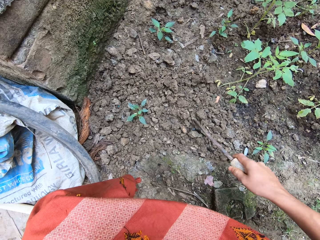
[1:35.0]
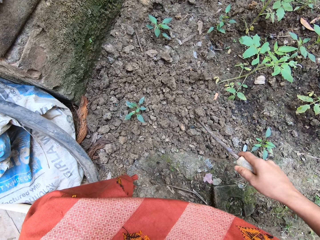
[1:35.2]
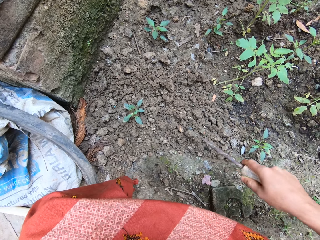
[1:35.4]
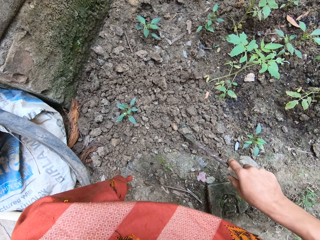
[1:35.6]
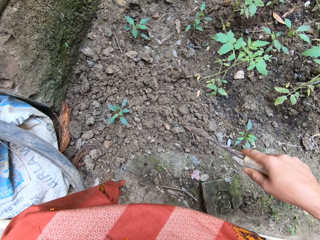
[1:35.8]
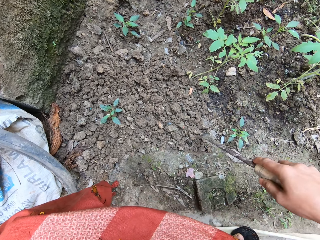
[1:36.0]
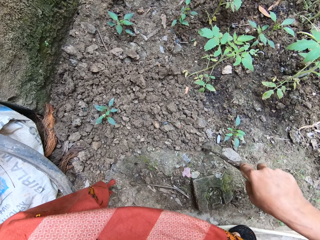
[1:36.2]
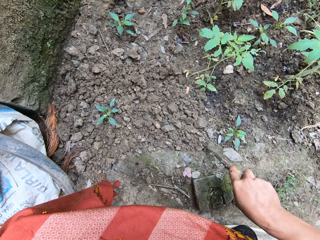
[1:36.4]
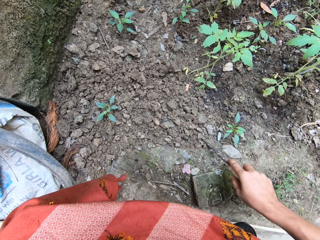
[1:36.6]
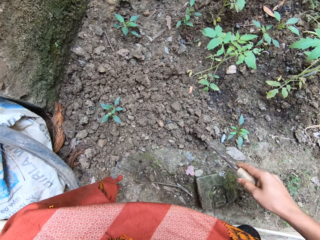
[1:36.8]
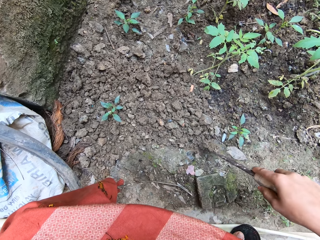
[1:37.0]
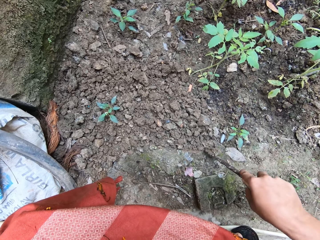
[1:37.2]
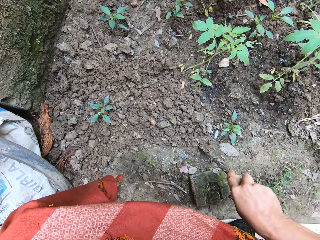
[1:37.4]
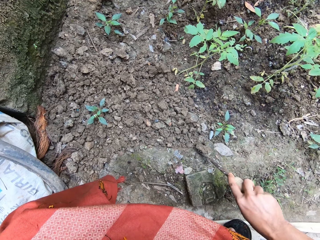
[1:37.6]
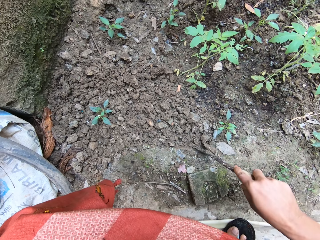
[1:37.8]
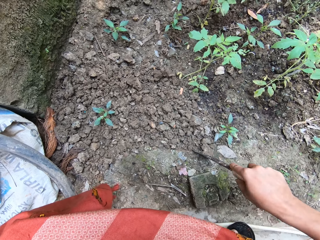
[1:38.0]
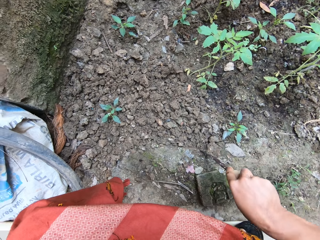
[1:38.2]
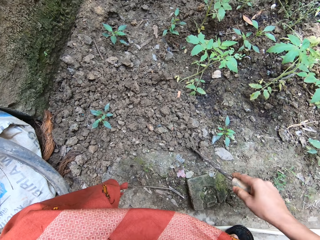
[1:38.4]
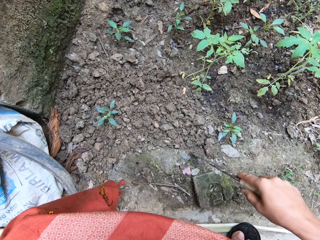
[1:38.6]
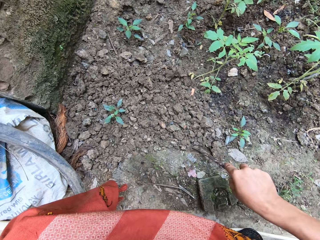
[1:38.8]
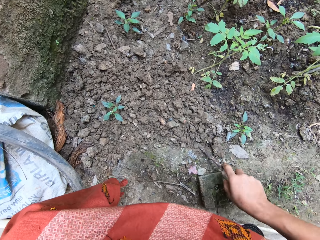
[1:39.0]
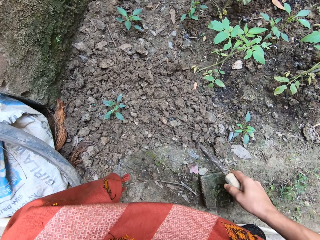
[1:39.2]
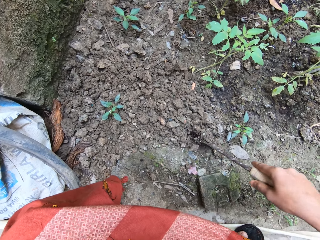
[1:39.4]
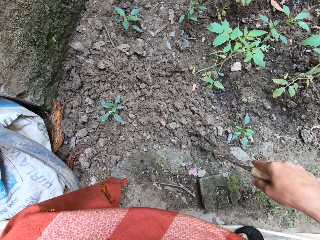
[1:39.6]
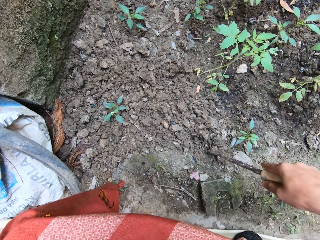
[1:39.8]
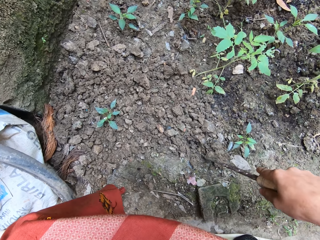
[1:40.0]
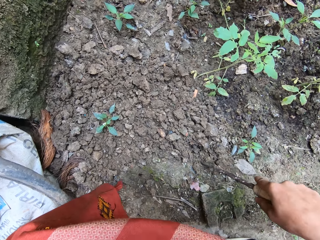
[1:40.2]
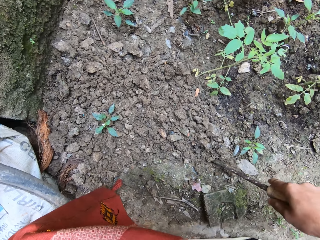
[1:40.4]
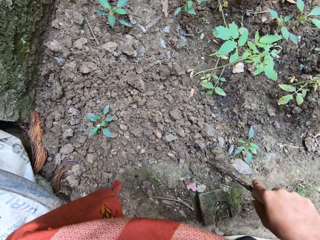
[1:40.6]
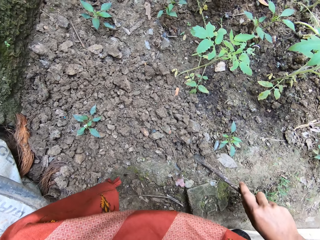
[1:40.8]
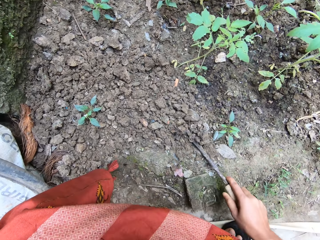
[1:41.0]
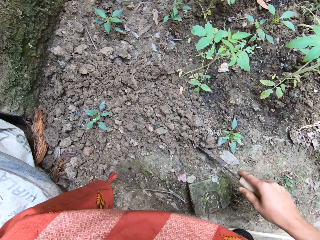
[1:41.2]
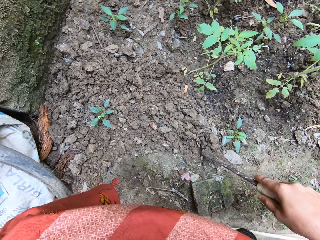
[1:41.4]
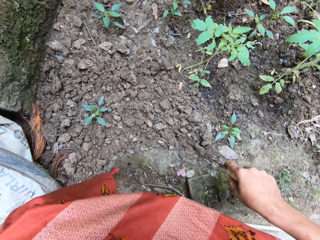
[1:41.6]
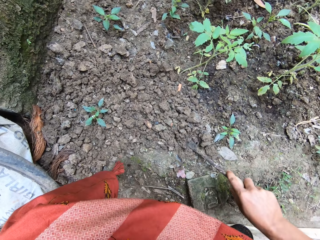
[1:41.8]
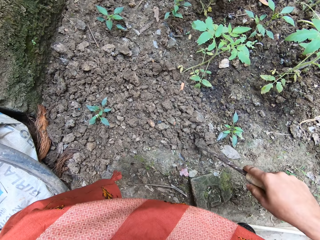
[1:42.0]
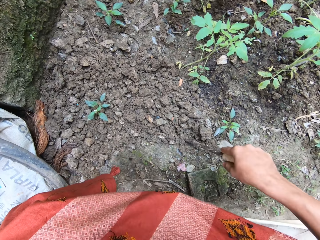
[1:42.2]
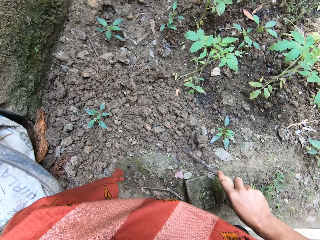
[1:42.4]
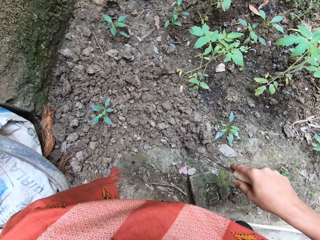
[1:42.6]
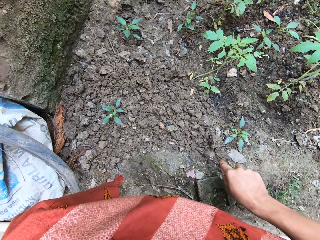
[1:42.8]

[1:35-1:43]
The camera wearer digs up the soil around a tomato seedling with the gardening trowel in her right hand.

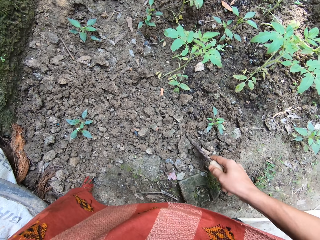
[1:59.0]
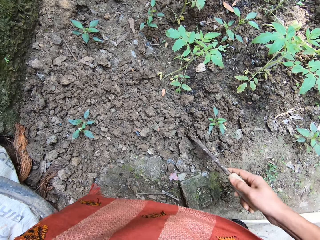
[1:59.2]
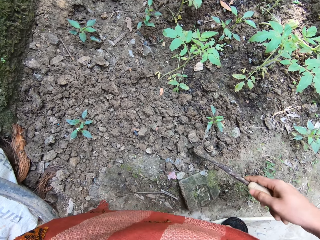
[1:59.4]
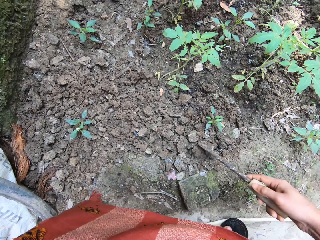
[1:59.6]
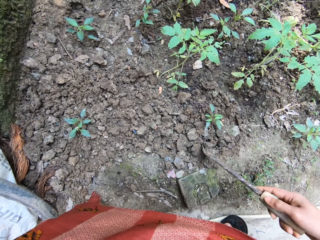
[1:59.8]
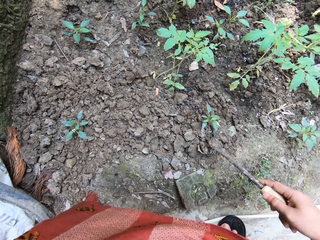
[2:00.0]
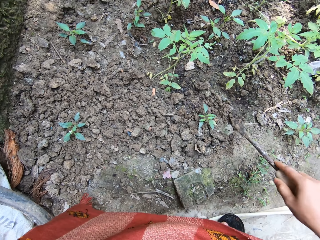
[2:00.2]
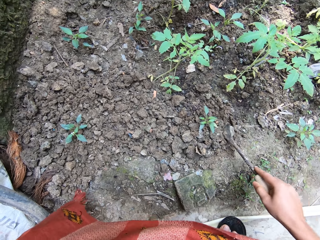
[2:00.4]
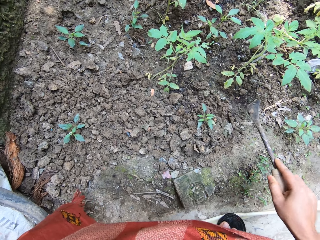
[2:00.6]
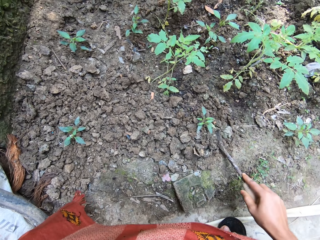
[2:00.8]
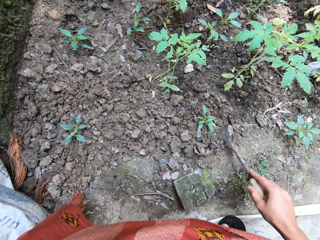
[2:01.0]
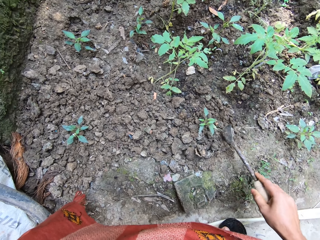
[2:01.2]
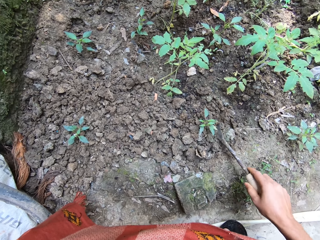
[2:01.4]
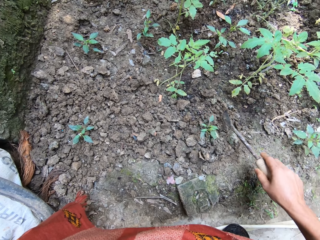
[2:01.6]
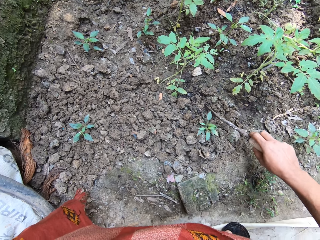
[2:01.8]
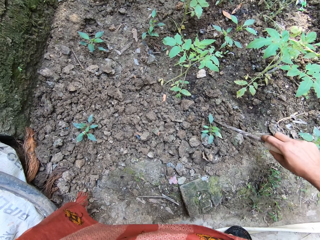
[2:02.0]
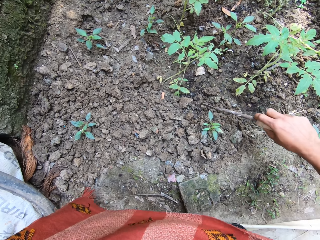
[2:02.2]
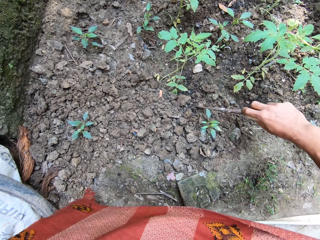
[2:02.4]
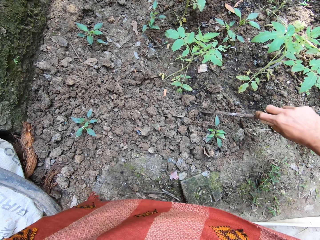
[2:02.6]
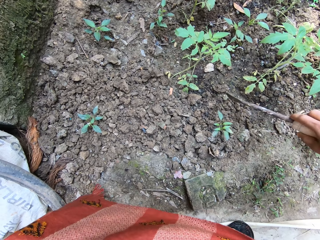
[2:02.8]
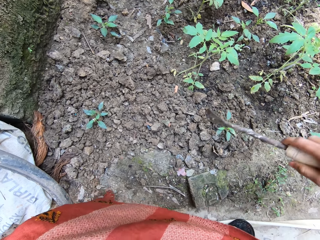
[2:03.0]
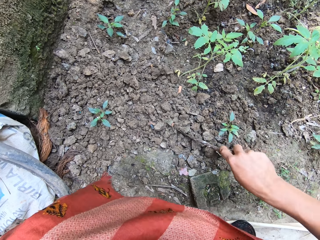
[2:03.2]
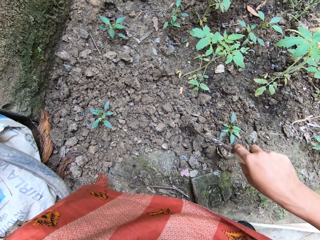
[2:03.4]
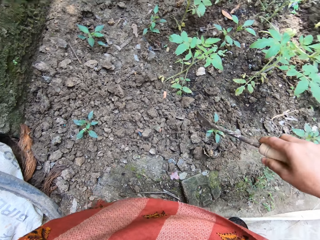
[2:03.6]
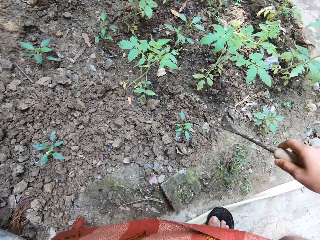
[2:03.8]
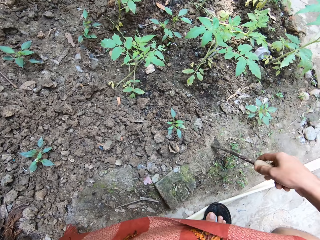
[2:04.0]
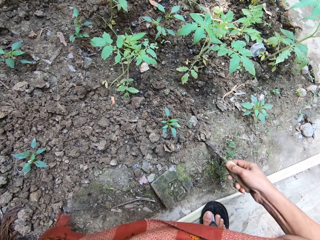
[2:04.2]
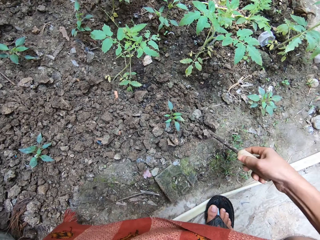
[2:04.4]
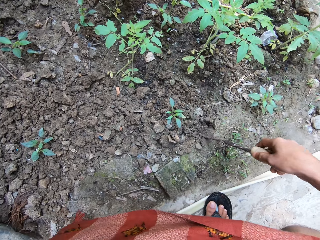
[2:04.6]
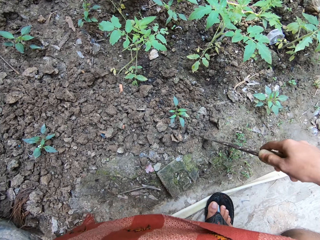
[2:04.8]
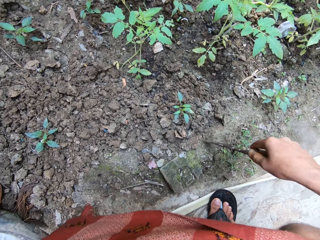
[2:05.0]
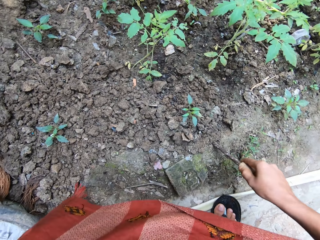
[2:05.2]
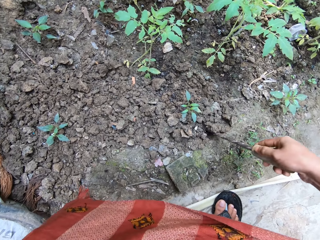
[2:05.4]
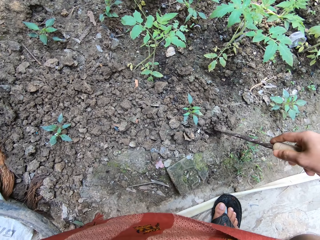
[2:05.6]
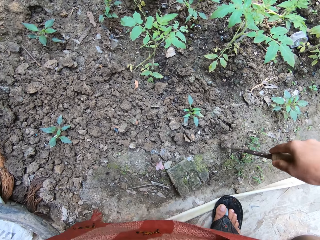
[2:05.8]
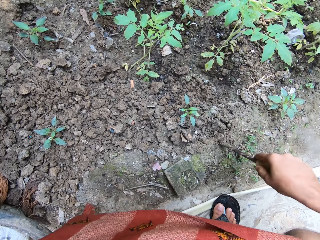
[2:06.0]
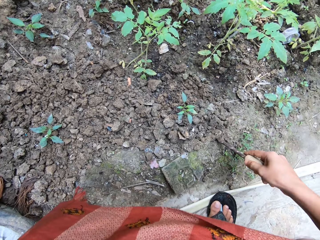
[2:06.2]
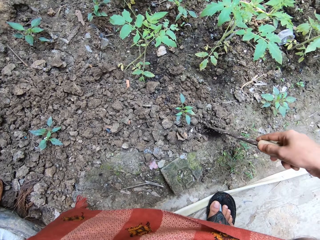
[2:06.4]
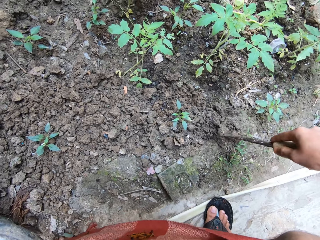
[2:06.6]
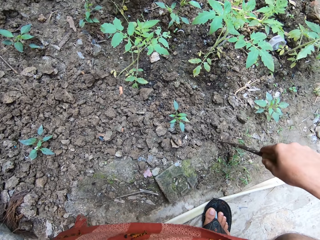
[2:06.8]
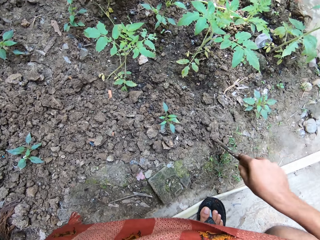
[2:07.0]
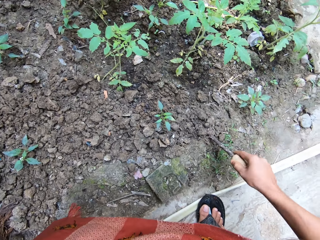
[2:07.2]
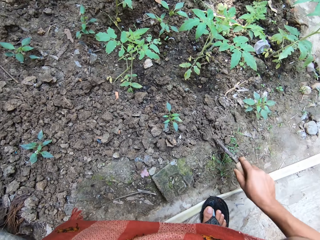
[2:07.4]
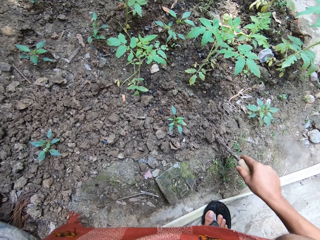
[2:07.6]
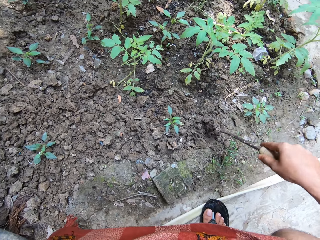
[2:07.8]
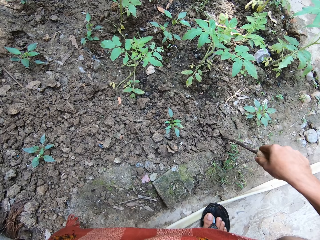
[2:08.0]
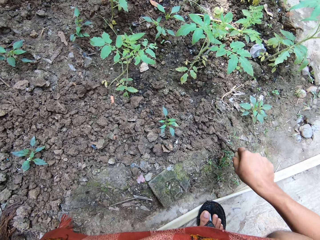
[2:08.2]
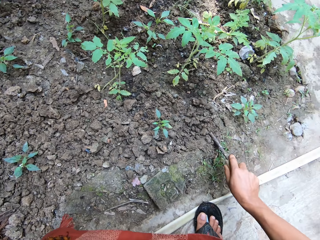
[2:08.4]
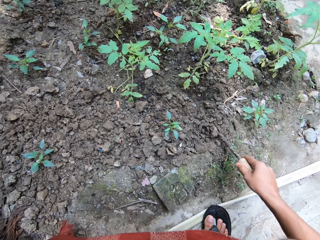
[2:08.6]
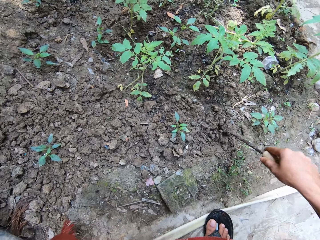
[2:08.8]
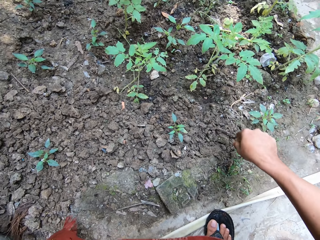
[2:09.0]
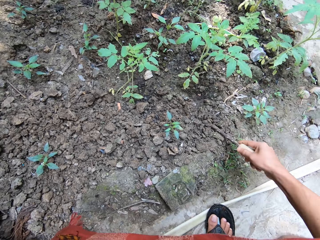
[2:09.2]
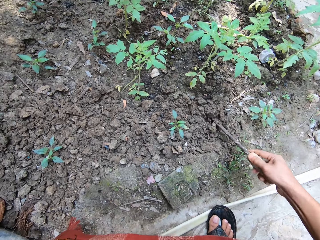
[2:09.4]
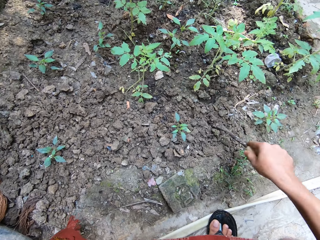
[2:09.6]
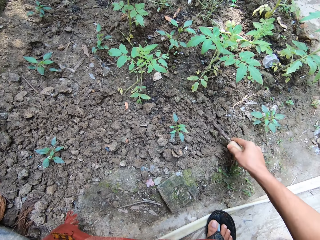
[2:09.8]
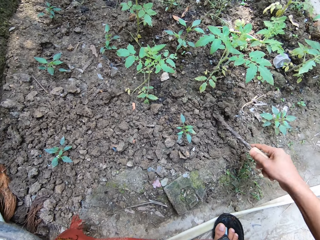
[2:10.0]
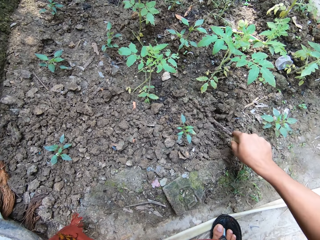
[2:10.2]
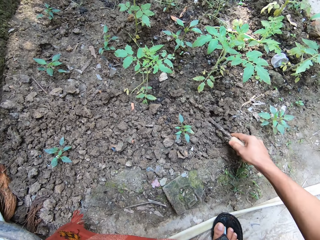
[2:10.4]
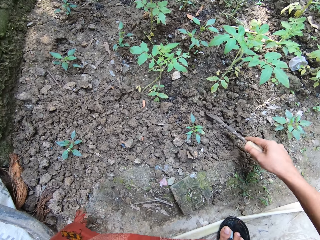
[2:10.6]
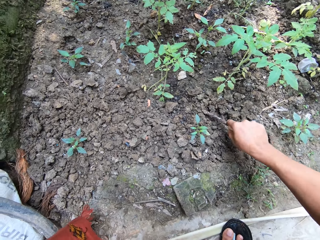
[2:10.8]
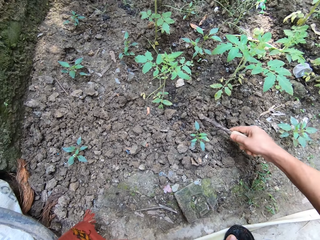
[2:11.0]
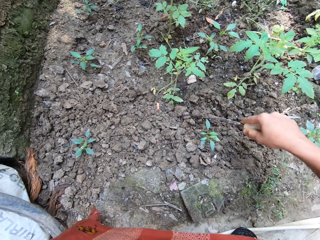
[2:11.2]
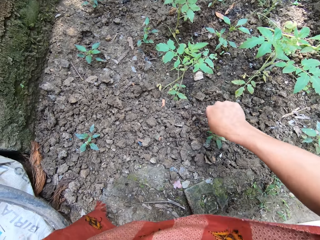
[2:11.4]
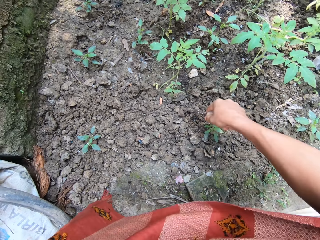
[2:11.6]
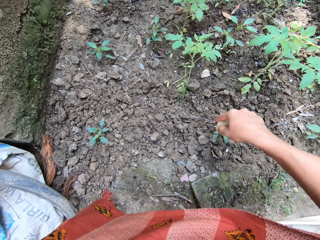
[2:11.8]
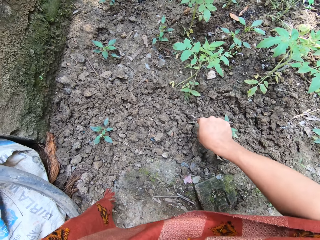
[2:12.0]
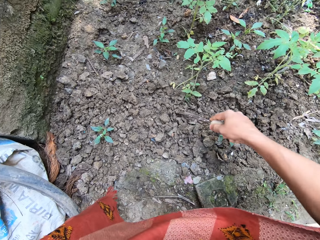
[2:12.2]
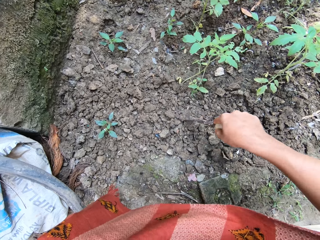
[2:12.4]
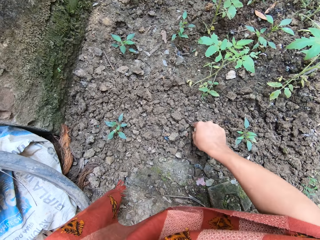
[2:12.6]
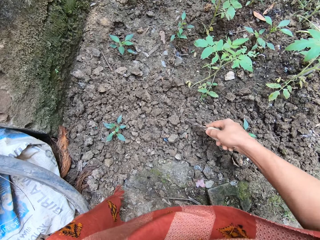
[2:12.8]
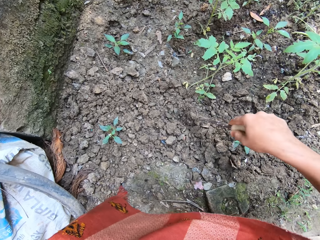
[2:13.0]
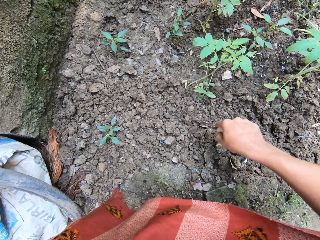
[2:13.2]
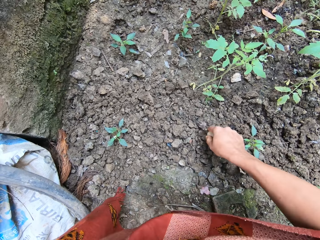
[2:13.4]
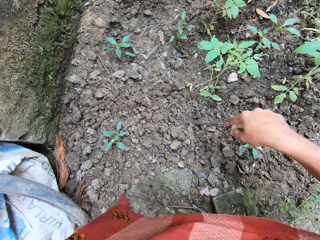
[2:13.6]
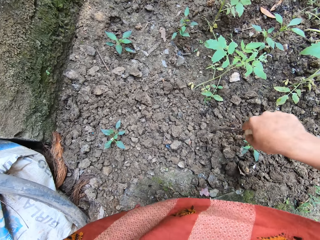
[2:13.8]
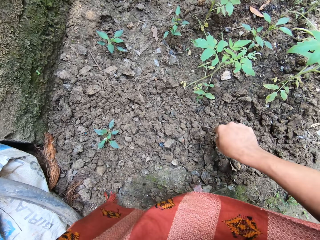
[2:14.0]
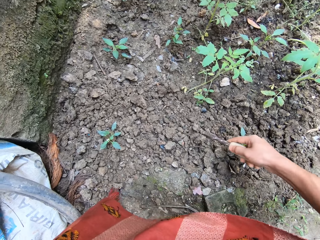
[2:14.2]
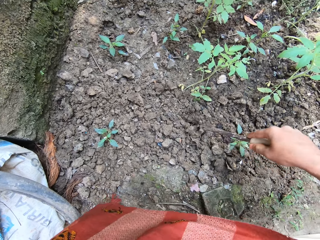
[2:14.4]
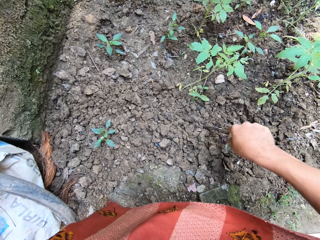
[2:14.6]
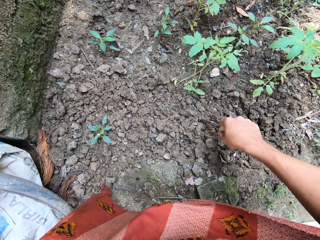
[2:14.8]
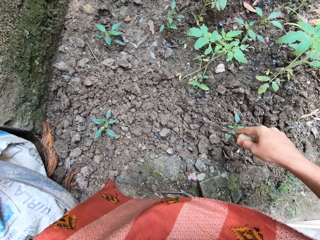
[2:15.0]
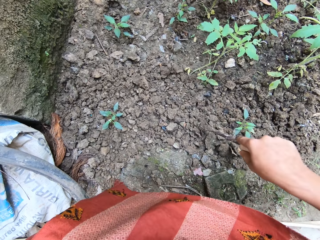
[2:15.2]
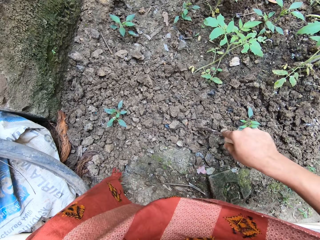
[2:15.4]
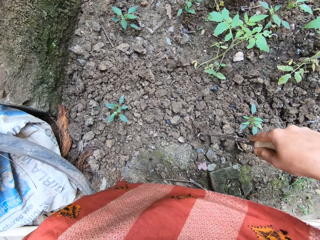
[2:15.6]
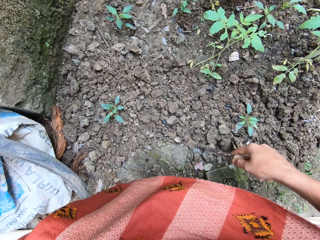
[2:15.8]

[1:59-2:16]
The camera wearer hits the soil. She puts some soil around the tomato seedling with the gardening trowel in her right hand. She digs up the soil around the tomato seedling with the gardening trowel in her right hand.
